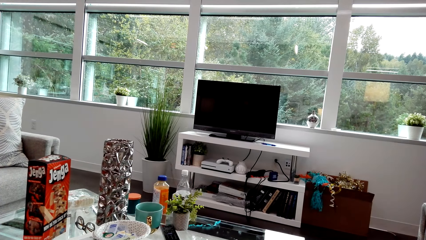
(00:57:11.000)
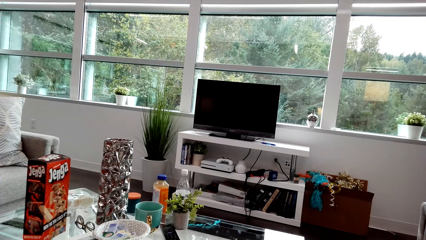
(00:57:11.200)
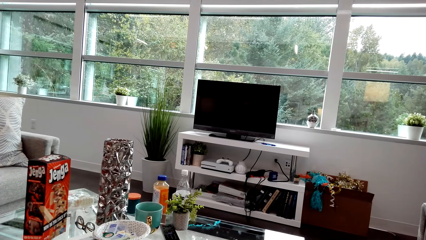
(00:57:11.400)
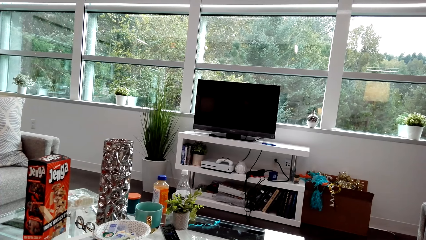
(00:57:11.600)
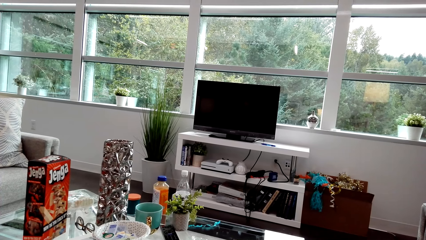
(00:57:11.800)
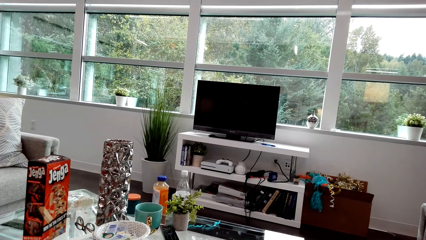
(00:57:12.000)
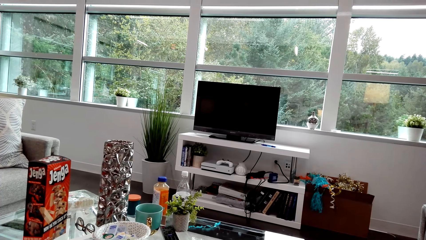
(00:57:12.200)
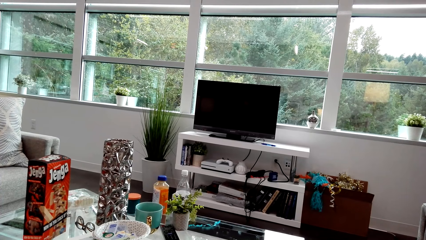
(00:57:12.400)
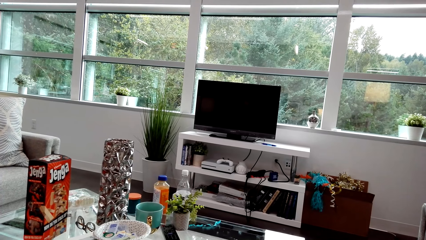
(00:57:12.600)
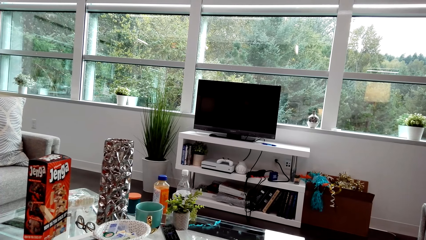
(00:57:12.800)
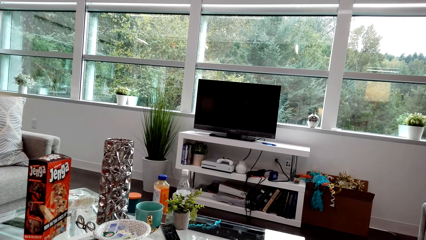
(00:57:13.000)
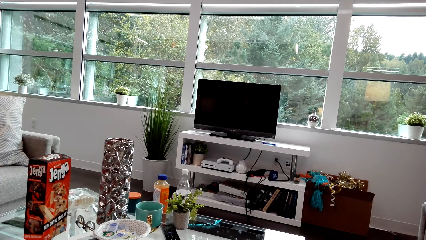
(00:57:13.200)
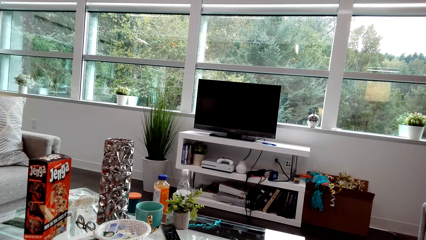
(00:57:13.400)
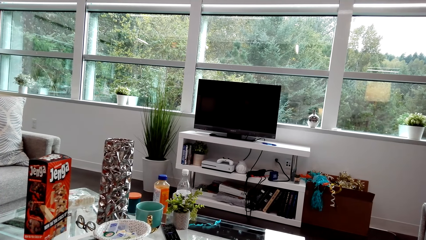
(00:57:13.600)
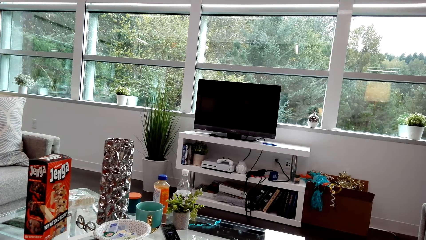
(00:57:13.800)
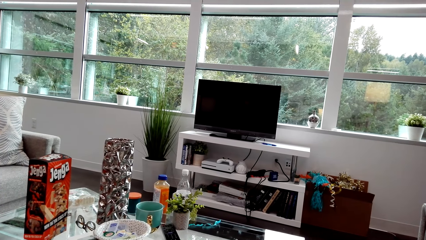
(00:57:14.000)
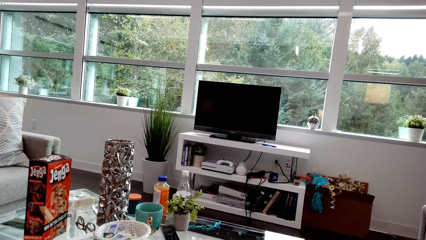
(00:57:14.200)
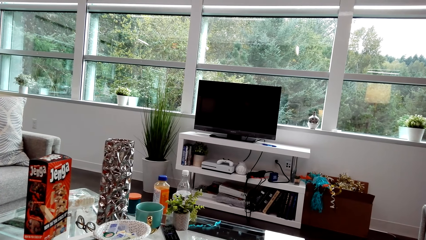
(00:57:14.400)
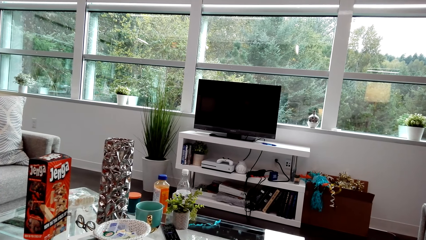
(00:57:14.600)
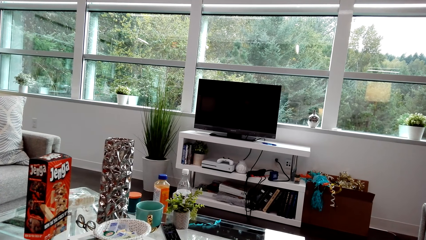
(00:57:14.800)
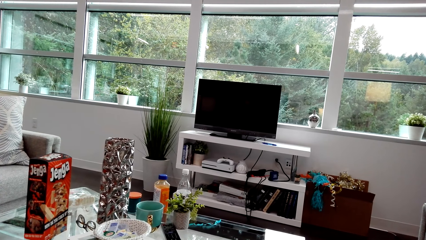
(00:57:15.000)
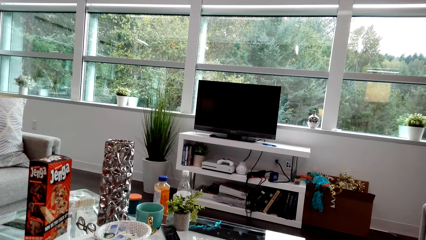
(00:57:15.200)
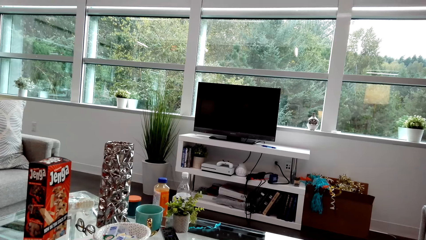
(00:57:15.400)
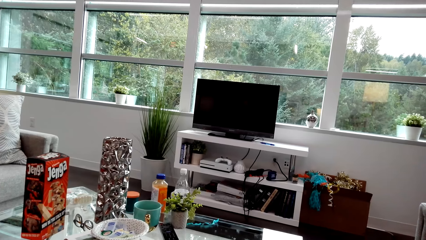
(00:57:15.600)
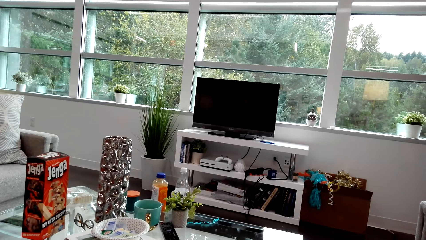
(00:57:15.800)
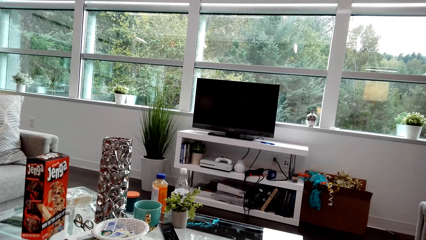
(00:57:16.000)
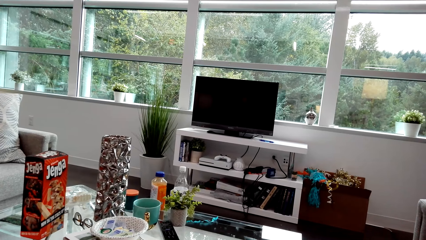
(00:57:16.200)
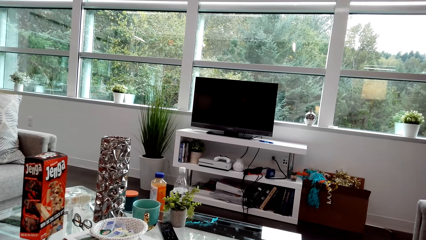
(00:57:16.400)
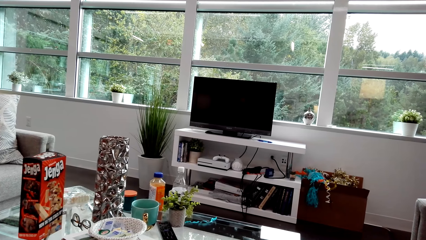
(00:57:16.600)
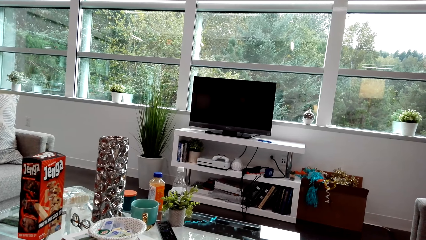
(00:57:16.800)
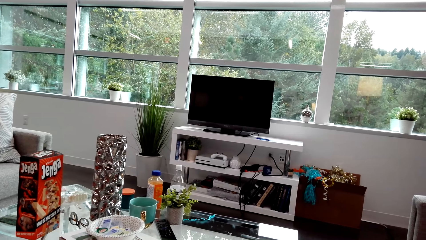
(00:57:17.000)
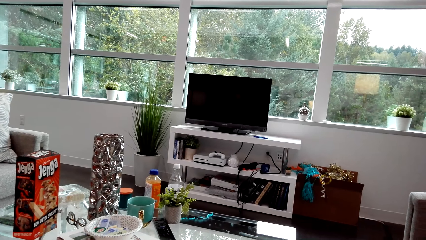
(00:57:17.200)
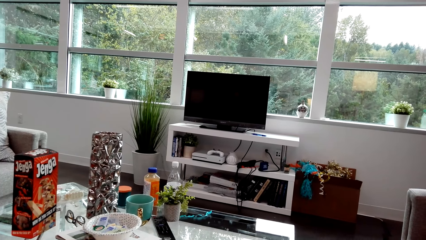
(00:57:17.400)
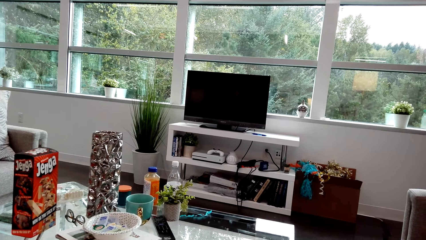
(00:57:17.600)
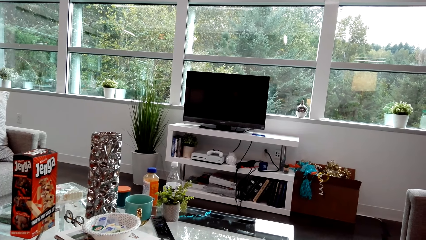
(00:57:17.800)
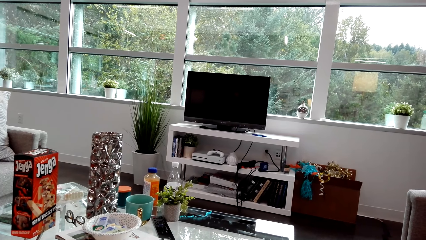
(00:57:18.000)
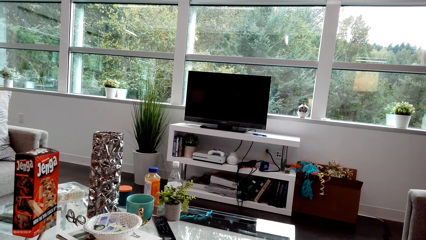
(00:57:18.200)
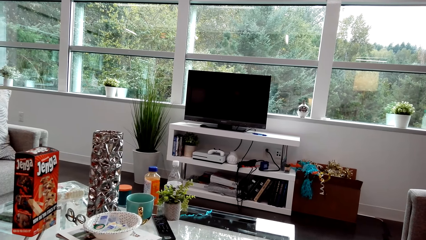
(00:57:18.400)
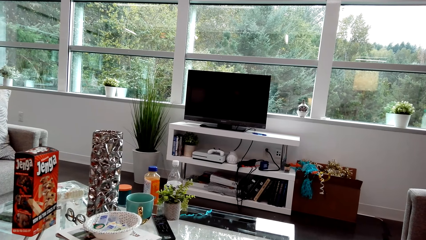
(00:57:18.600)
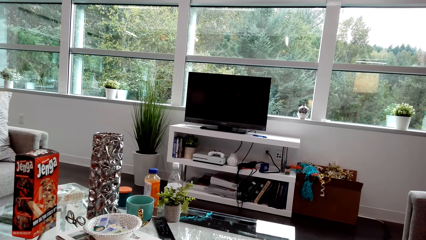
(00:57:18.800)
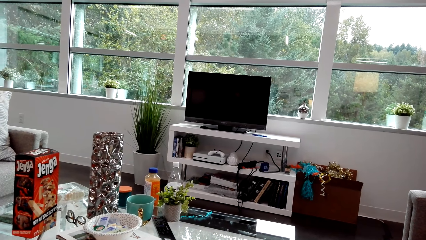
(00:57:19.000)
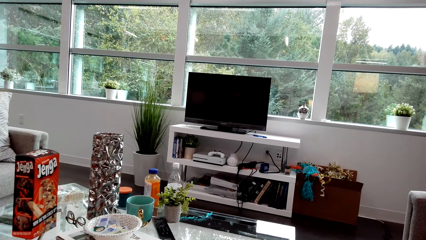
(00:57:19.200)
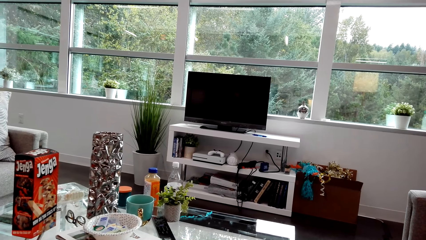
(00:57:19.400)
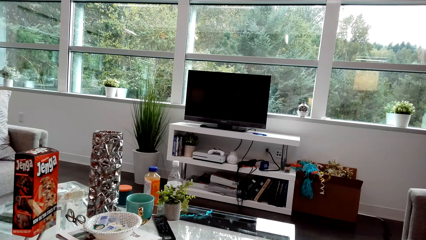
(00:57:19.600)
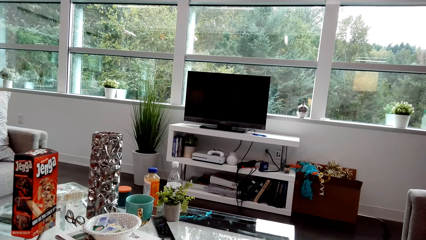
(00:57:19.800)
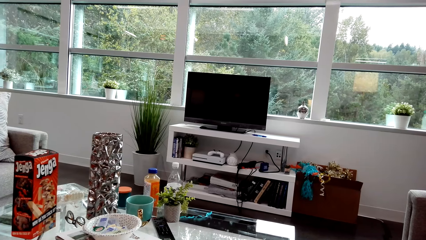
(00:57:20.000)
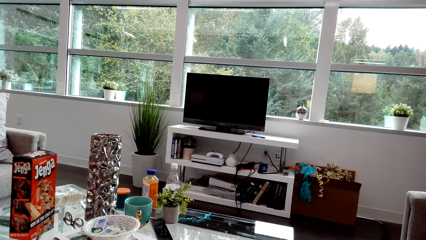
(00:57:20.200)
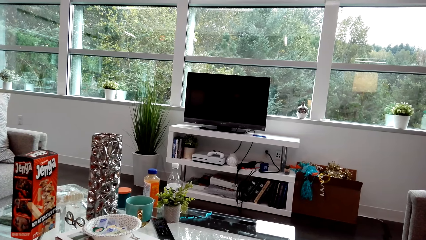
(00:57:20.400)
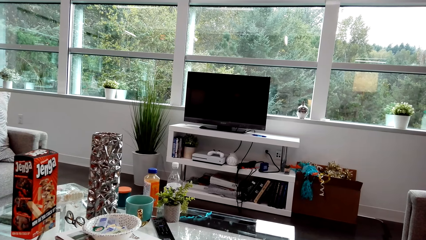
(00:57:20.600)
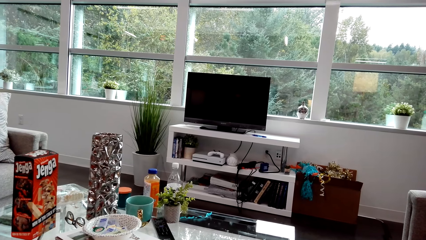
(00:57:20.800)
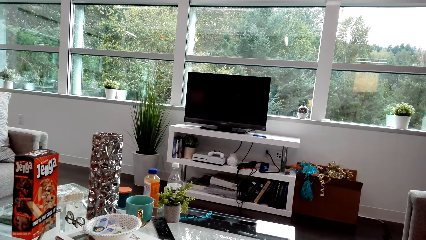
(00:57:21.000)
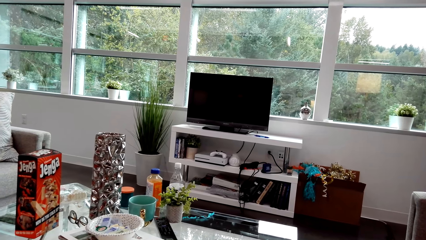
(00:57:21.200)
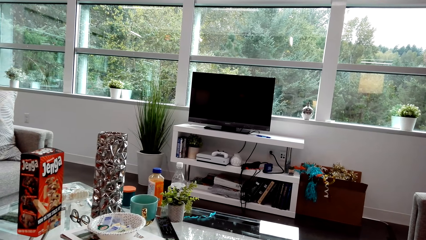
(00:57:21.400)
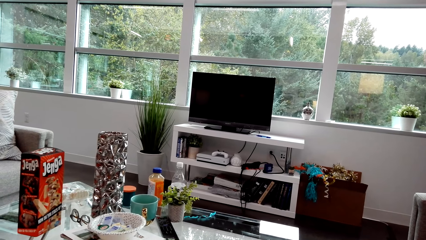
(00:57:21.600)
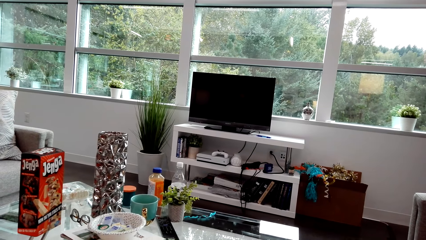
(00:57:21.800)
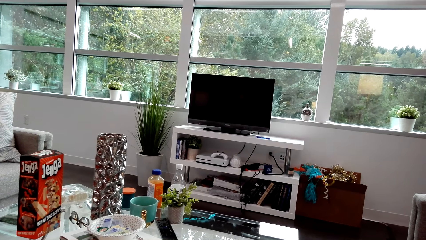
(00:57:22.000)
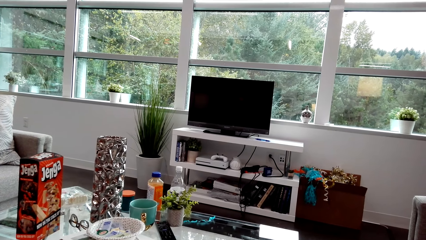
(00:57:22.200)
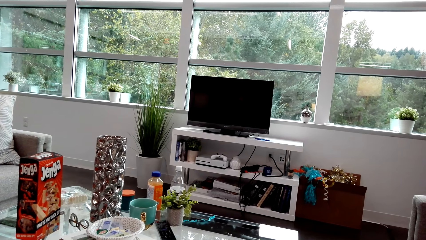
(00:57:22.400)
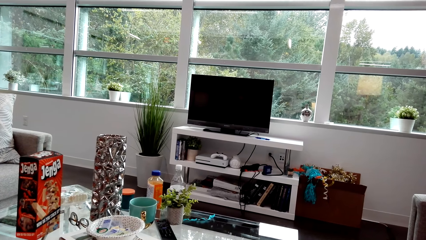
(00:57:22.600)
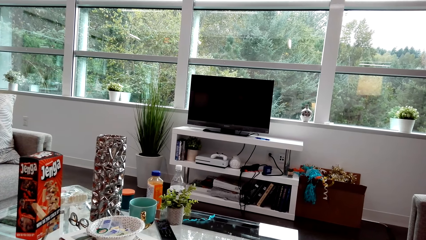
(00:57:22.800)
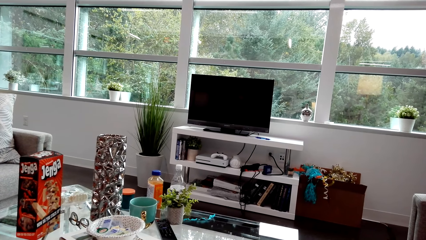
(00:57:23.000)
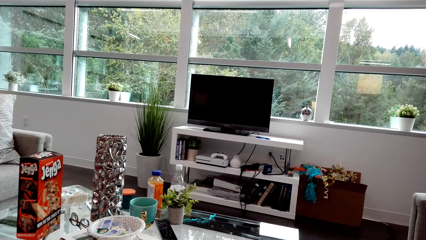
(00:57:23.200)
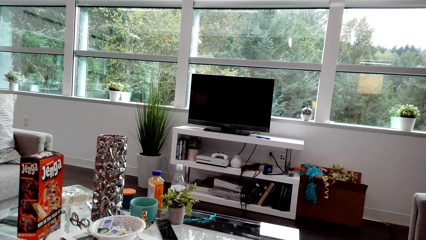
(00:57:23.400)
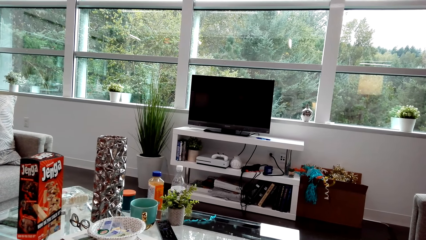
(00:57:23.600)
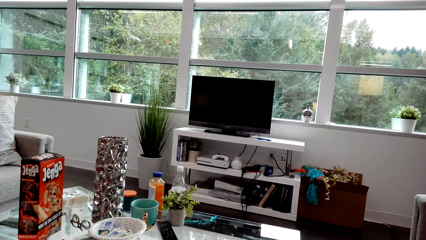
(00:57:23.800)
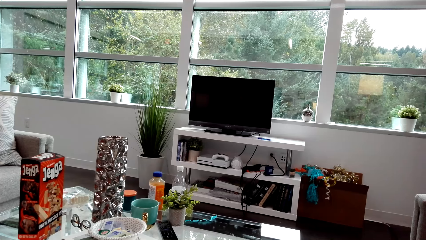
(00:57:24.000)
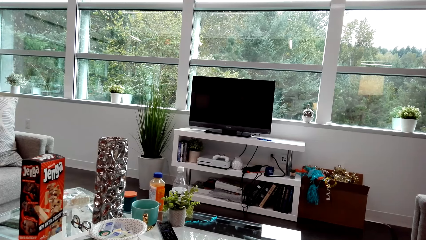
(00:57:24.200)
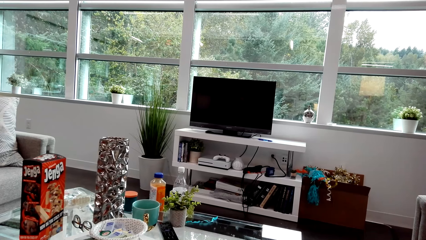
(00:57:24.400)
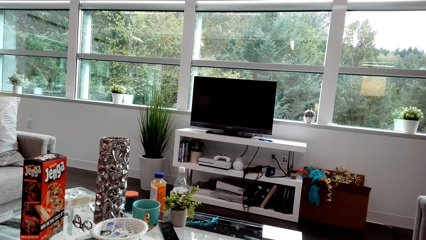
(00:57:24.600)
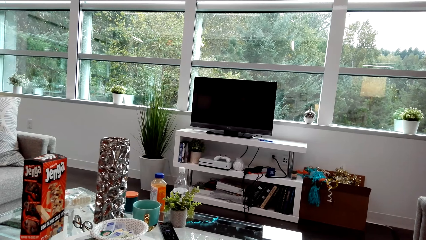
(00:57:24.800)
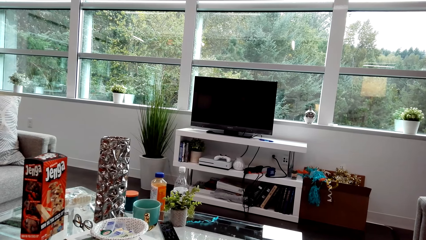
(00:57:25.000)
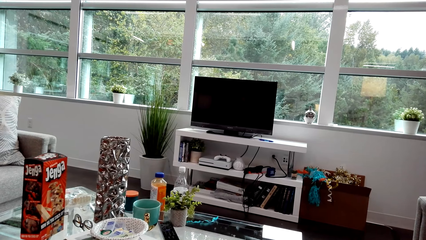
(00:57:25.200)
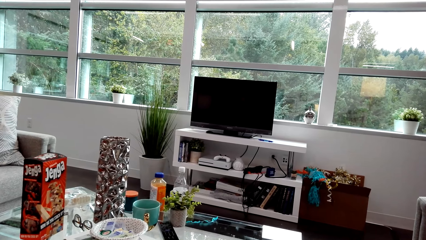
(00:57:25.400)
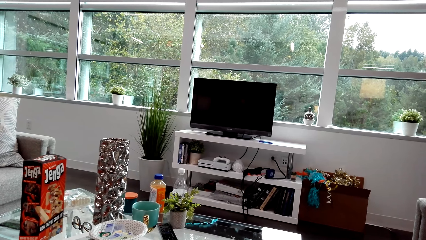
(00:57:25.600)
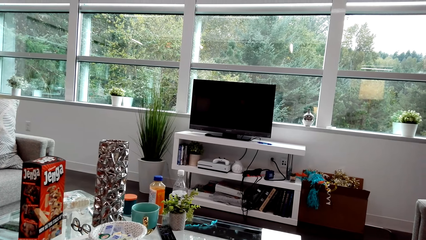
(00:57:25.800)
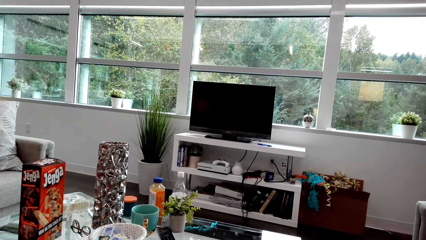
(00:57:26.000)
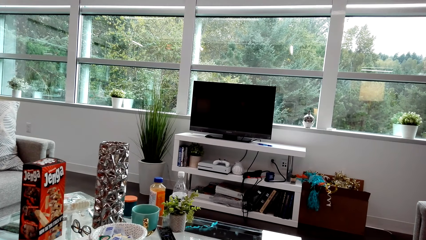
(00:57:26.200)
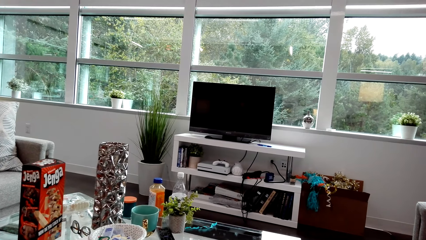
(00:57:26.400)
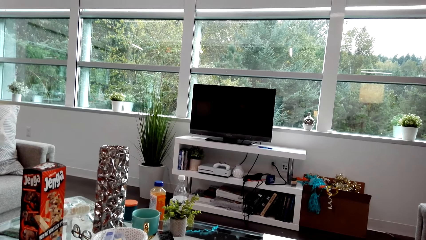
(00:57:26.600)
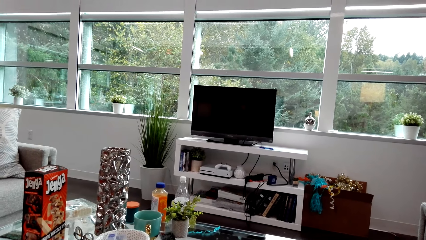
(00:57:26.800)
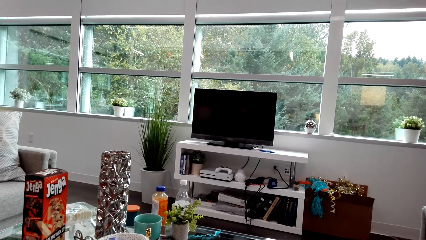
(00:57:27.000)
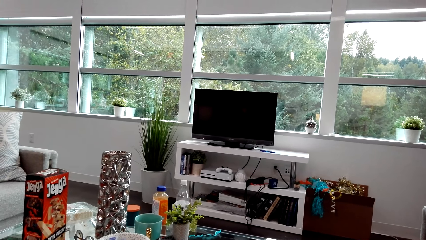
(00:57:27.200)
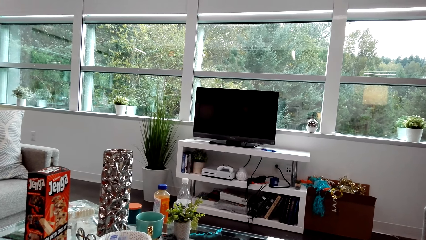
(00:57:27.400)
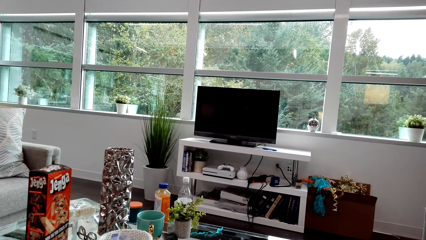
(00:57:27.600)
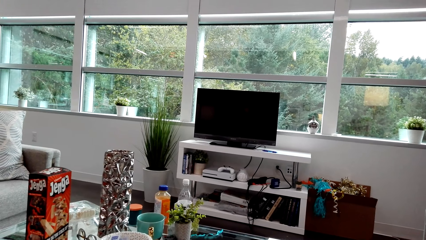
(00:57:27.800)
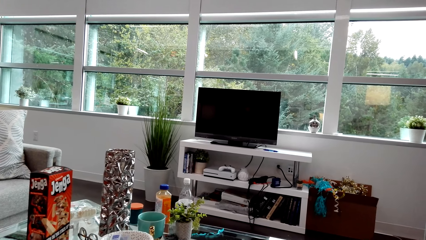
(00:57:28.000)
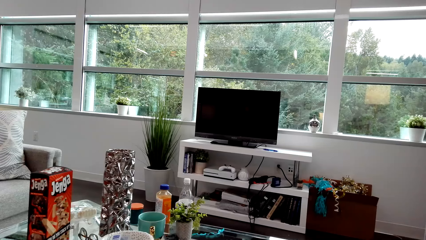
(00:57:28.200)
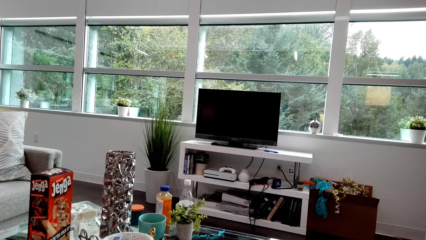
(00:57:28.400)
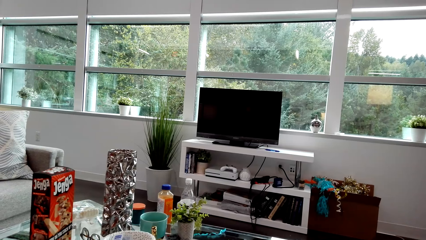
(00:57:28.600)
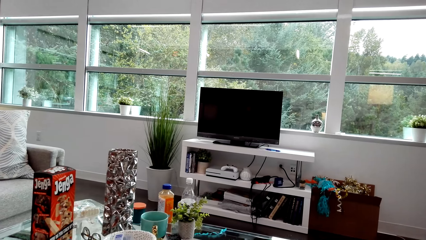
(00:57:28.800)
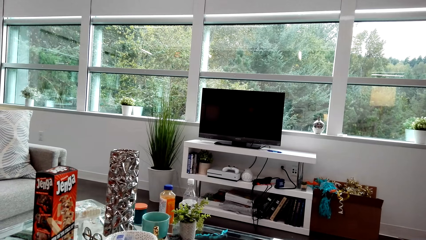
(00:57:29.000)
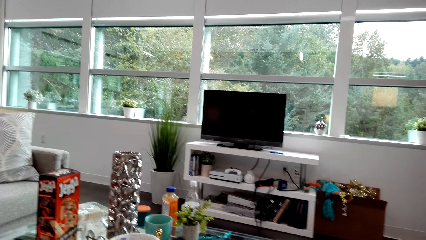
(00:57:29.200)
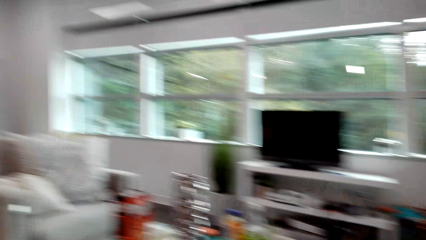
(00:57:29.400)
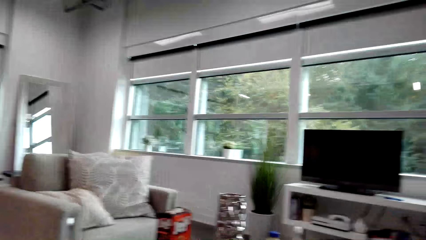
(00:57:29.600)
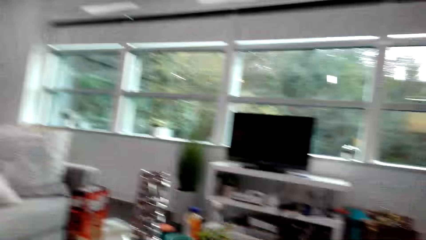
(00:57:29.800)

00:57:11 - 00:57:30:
The camera wearer looks around. They dialogue with a lady. The lady laughs. The camera wearer dialogues with the lady.
